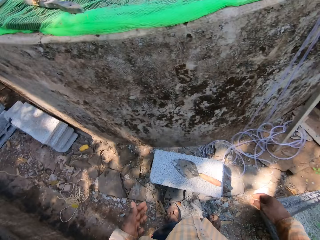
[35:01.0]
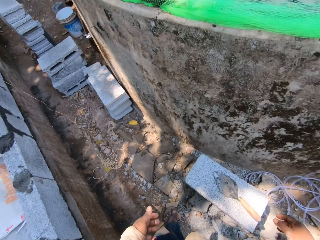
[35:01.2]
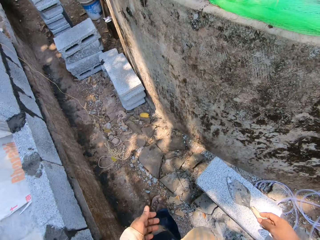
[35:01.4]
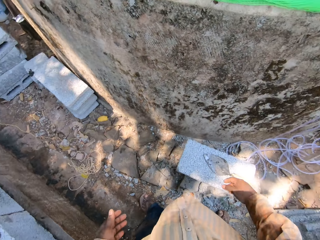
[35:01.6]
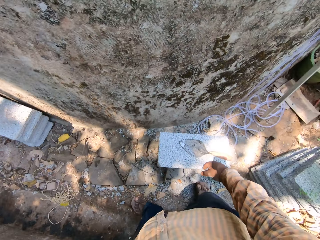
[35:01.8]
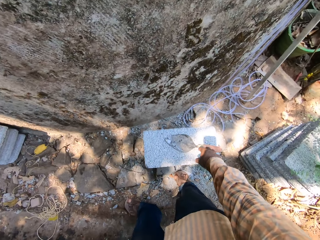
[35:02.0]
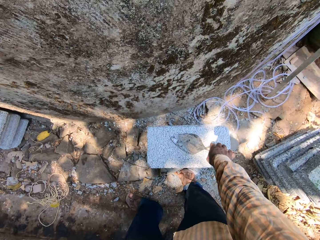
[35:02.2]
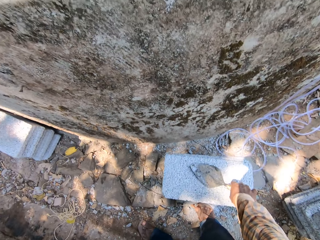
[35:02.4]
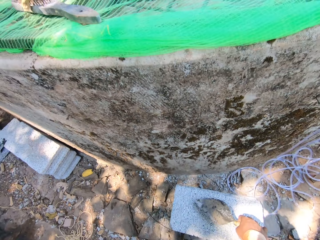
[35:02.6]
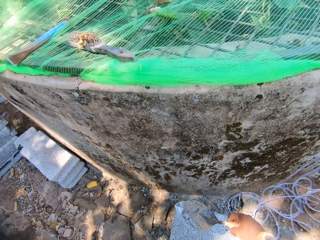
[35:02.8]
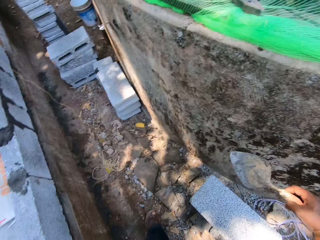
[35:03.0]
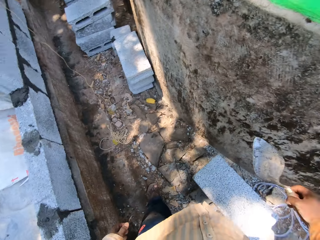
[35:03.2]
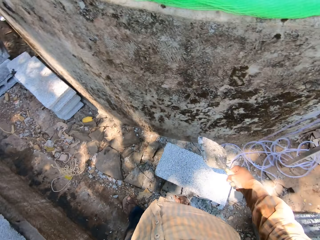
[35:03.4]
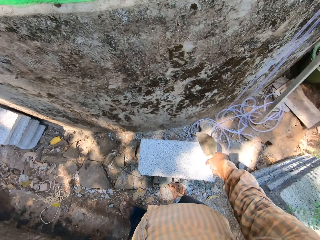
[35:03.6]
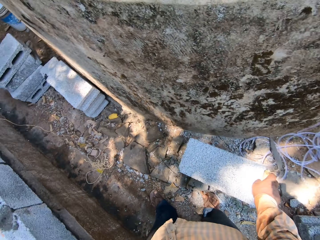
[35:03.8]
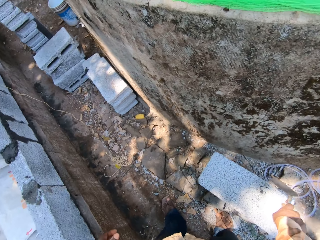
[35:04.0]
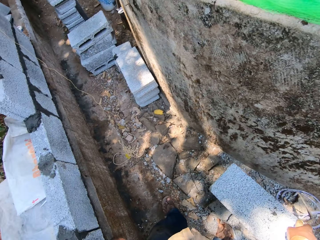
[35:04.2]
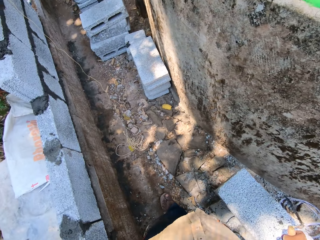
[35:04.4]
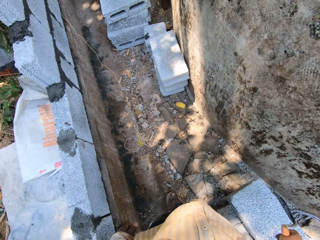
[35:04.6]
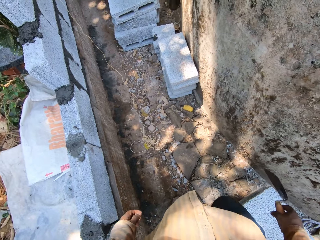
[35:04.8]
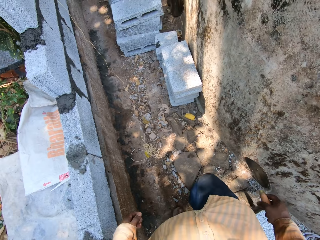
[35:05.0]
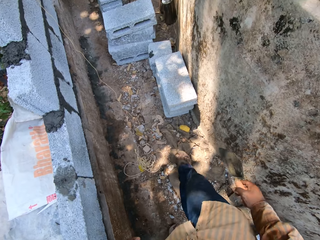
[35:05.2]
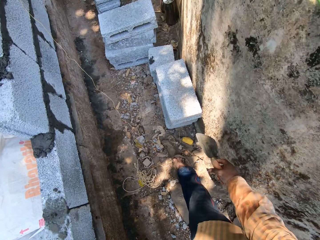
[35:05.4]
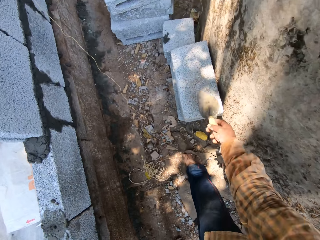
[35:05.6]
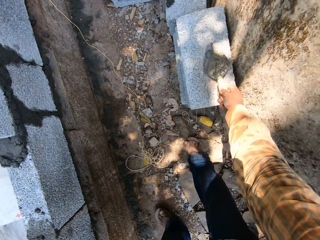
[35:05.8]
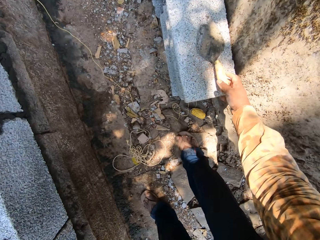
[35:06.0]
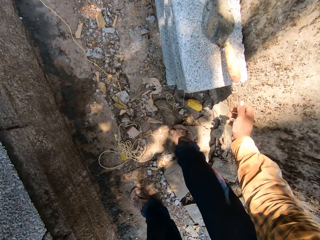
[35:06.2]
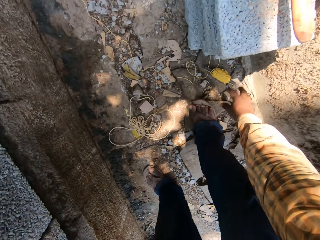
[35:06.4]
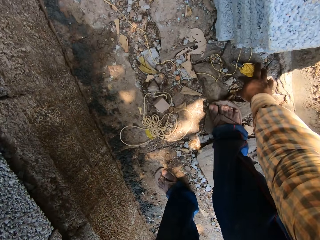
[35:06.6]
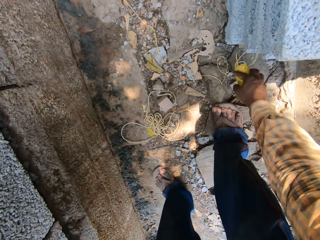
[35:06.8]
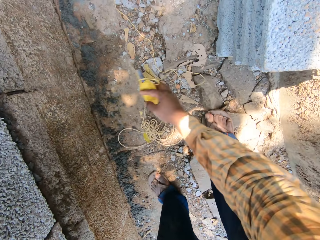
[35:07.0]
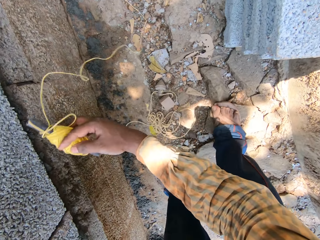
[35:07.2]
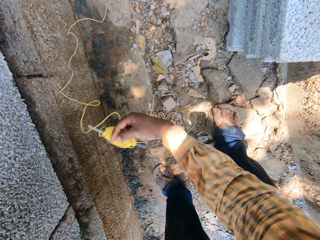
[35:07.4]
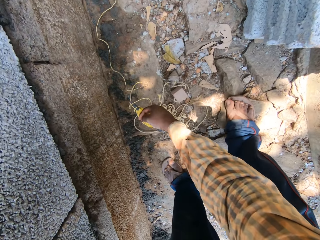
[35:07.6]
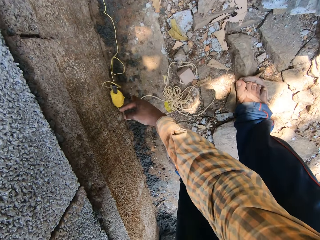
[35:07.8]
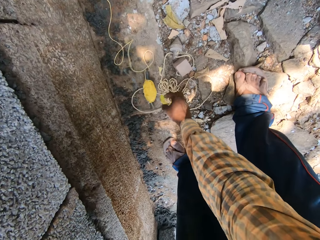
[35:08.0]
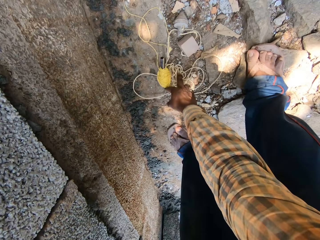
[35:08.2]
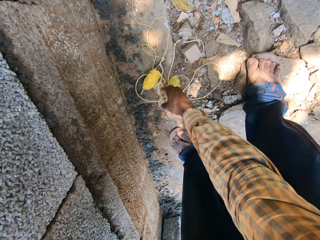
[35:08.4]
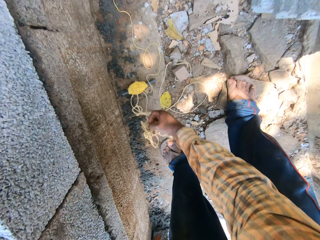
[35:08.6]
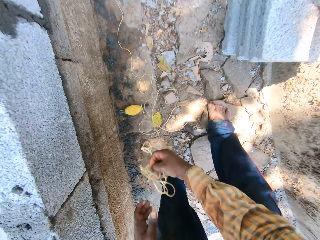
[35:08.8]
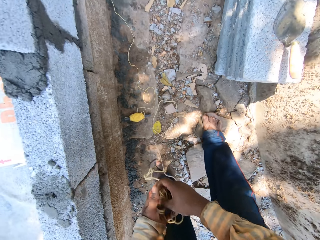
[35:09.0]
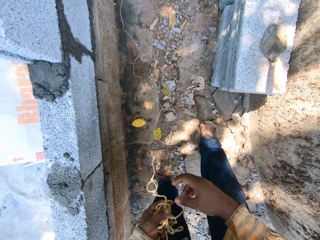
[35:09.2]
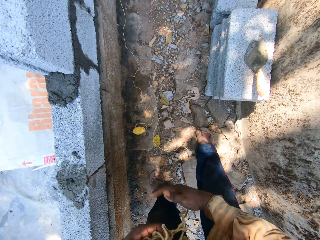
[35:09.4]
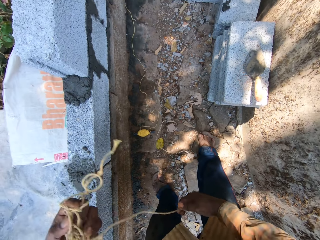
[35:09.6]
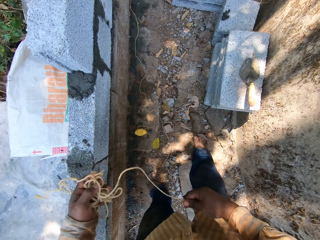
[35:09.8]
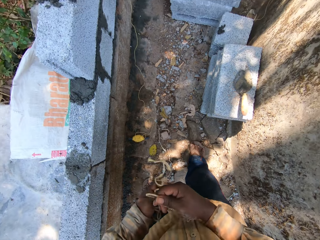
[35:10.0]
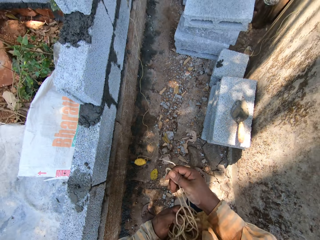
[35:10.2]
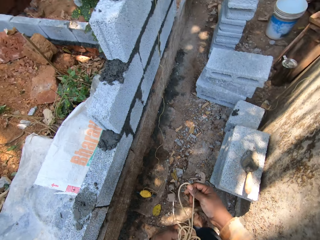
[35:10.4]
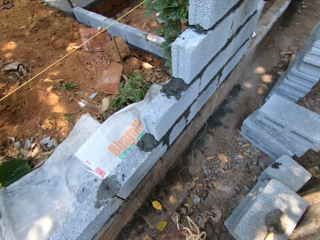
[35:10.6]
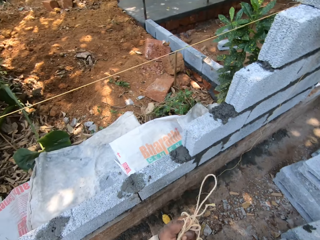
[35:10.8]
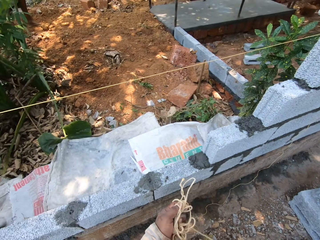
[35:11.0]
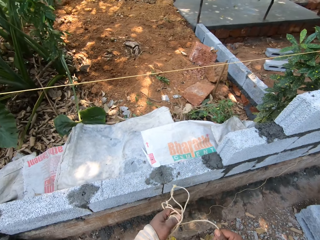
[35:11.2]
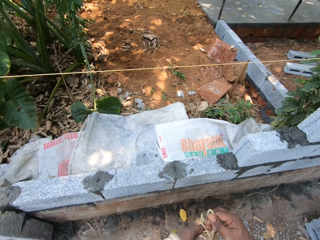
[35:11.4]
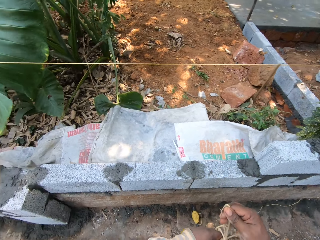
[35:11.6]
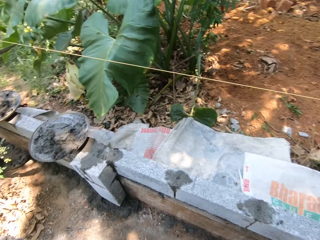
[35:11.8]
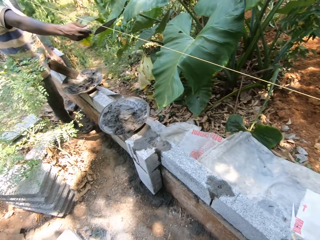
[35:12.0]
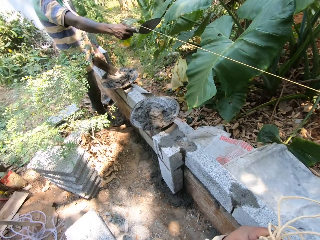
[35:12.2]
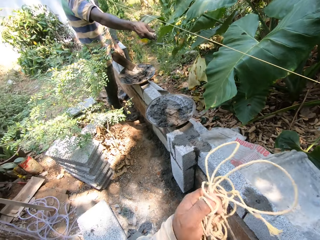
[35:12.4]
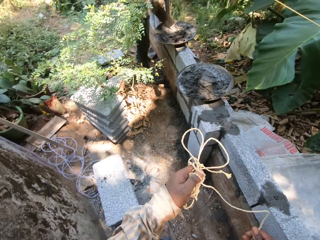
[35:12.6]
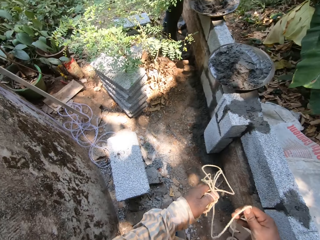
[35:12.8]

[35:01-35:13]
The camera wearer takes a trowel from the top of a block on the floor with his right hand. He hits the trowel in his right hand on the block on the floor. He drops the trowel in his right hand on the block on the floor. He takes the rope from the floor with his right hand. He throws the rope. He drops the rope in his right hand on the floor. He takes the rope from the floor with his right hand. He folds the rope. He adjusts the rope with both hands.

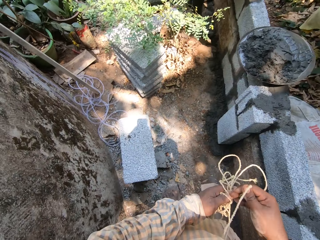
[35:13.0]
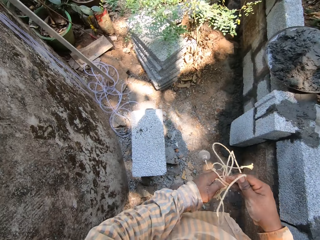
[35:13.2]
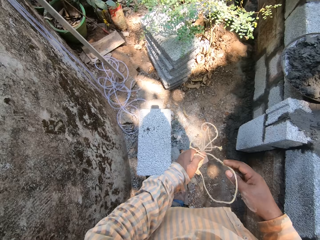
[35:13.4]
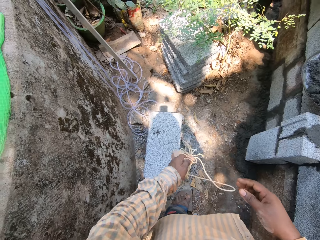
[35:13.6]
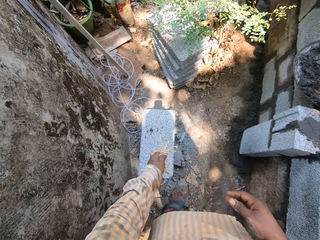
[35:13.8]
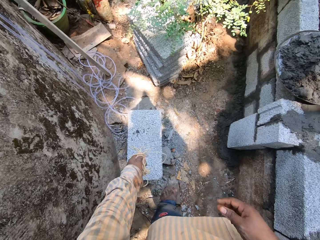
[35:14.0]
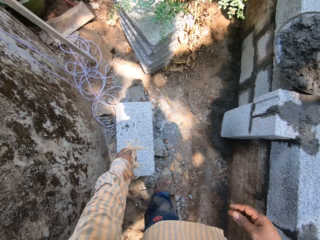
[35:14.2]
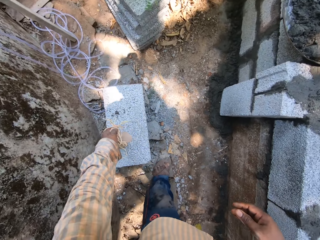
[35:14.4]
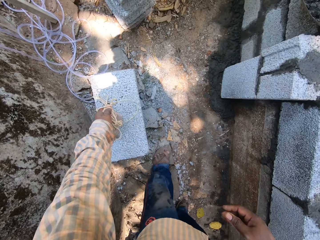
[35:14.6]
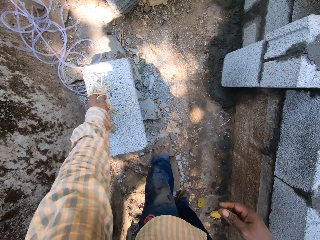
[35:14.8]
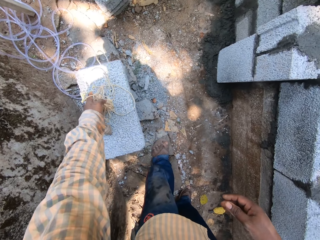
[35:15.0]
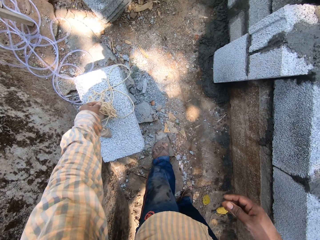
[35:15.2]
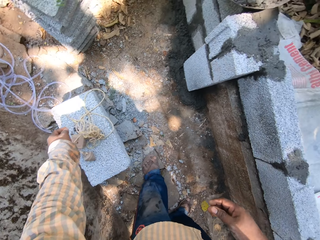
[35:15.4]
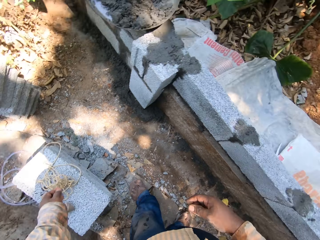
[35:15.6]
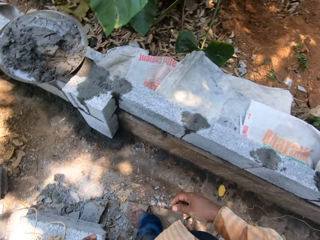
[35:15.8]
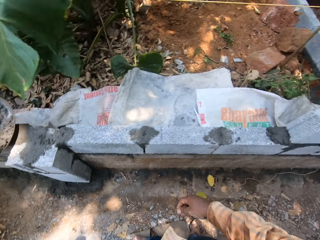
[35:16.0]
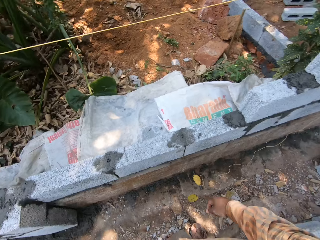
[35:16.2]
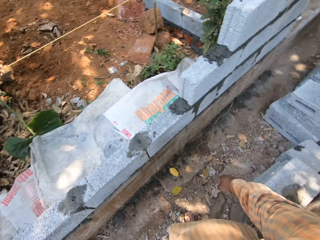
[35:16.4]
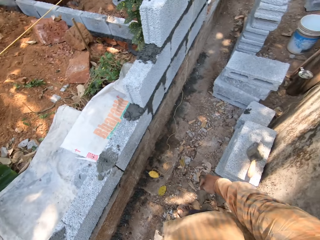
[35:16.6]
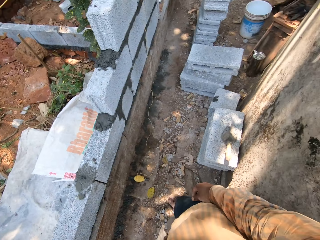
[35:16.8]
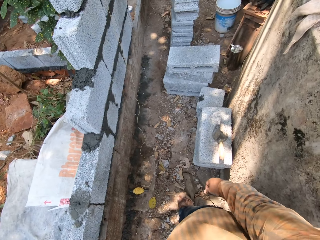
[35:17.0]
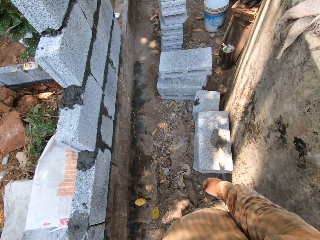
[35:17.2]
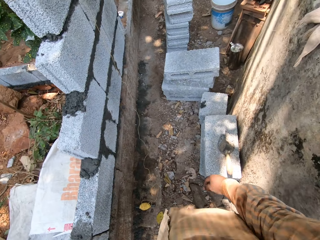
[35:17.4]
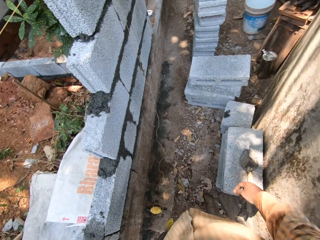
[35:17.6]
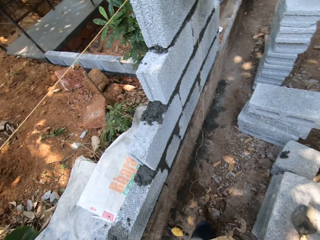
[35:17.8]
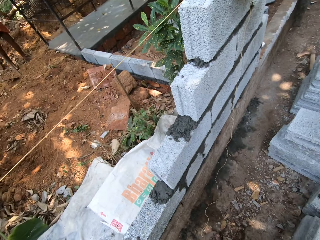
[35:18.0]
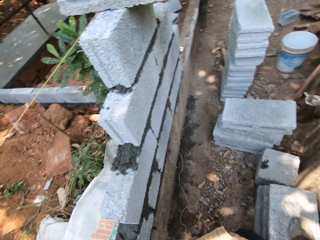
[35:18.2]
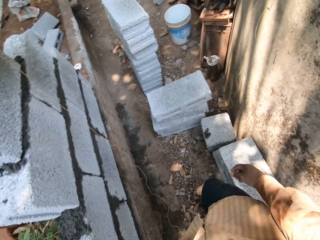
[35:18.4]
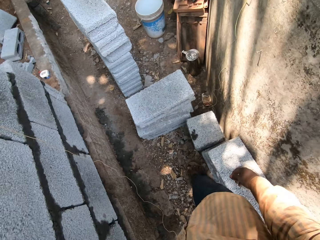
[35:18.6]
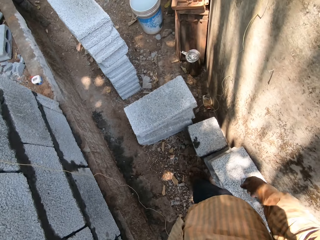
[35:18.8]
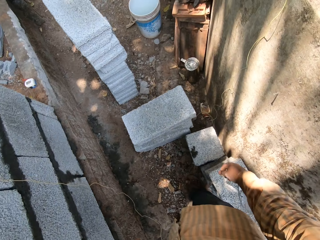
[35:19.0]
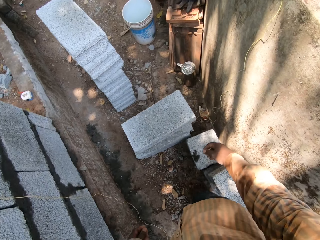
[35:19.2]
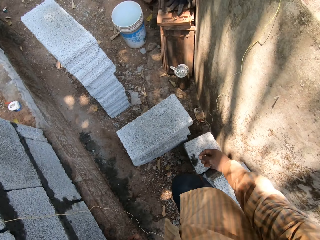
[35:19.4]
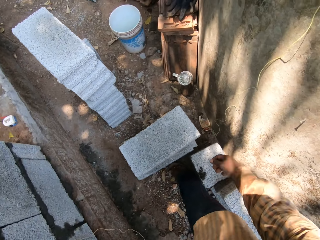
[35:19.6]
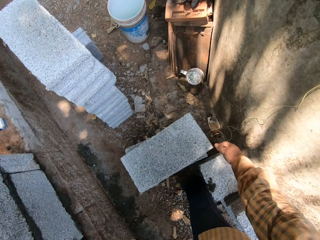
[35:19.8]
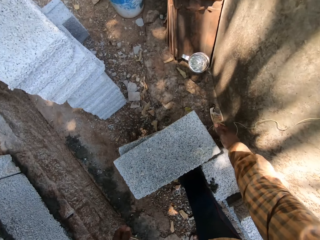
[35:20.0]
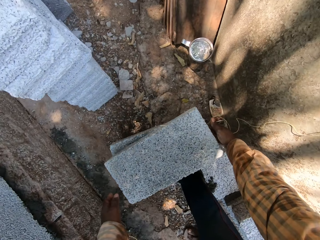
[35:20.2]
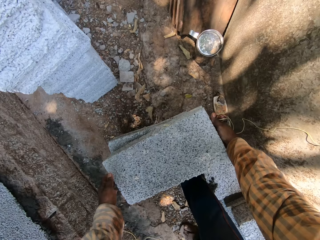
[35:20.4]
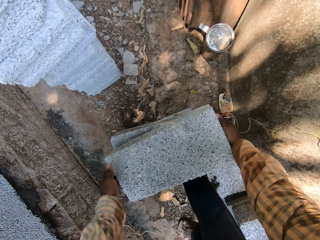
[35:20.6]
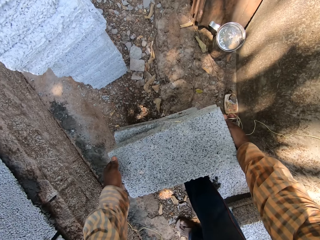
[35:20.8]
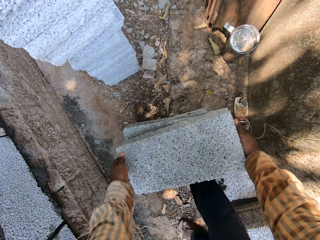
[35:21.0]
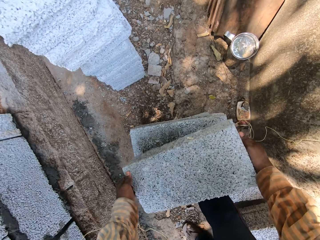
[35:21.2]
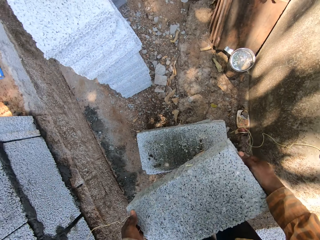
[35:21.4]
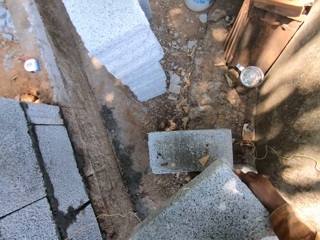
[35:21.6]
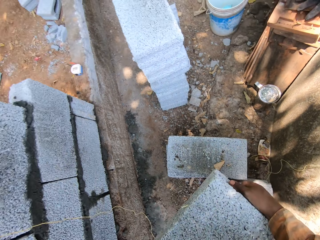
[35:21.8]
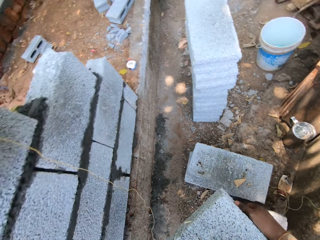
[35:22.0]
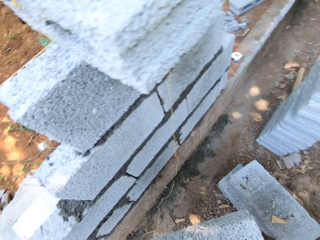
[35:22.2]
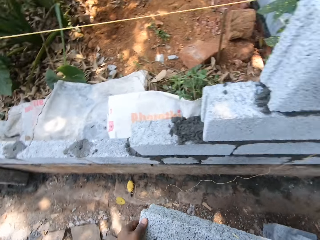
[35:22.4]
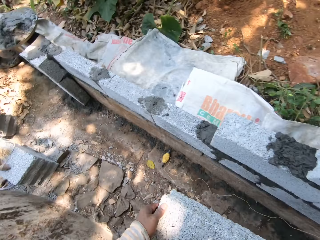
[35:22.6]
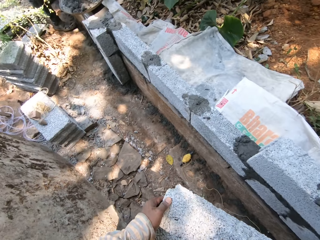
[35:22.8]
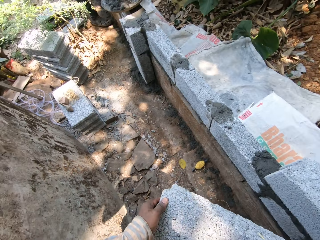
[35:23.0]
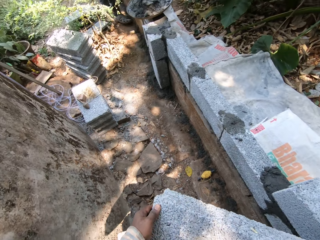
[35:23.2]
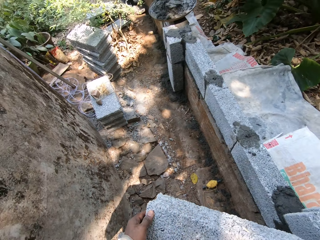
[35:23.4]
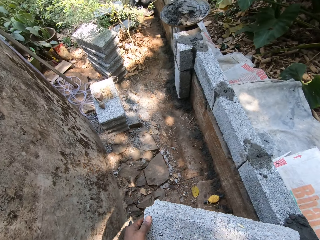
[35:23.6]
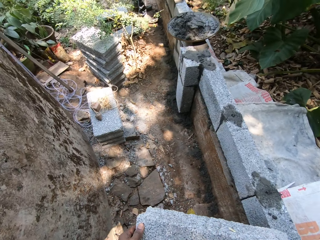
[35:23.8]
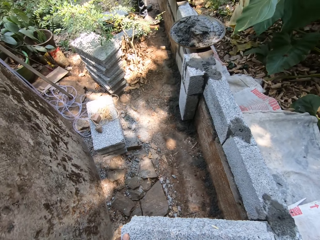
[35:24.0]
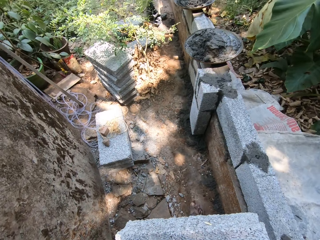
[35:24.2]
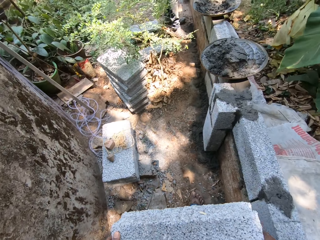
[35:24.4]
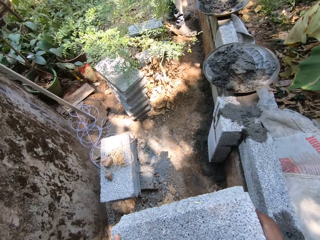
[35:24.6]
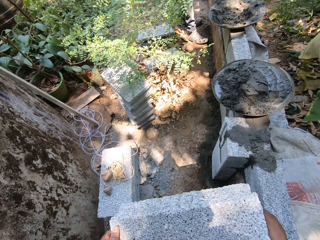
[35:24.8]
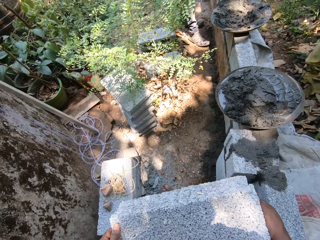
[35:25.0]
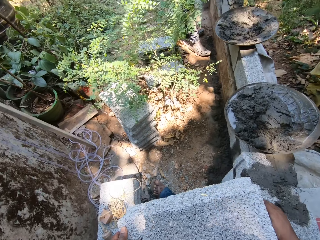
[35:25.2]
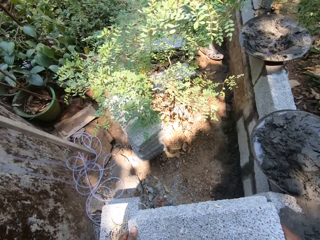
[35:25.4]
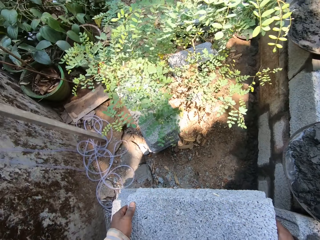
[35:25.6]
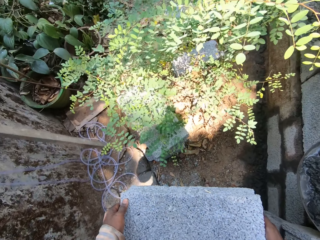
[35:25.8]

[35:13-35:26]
The camera wearer drops the rope in his left hand on the block on the floor. He looks around. He carries a block from the top of a block with both hands. He picks up a brick. He walks forward.
